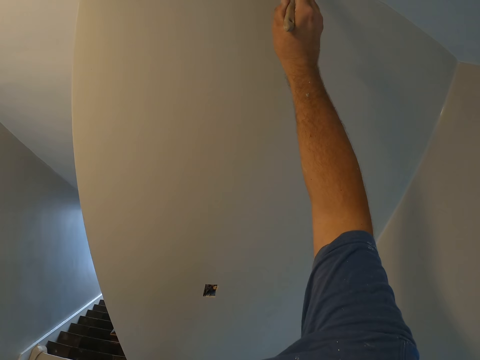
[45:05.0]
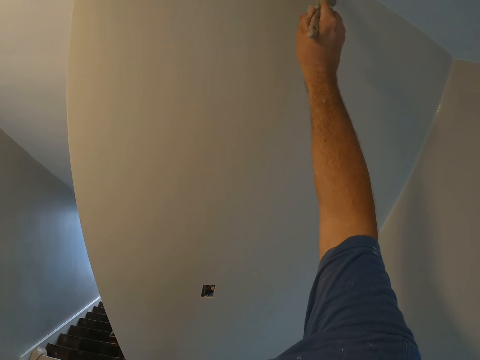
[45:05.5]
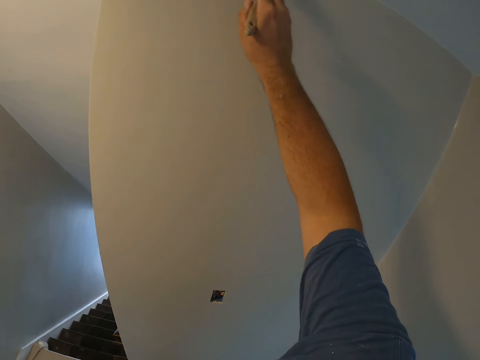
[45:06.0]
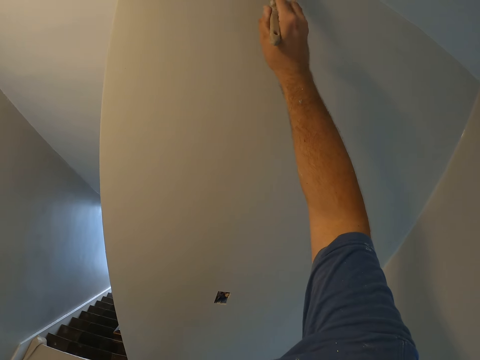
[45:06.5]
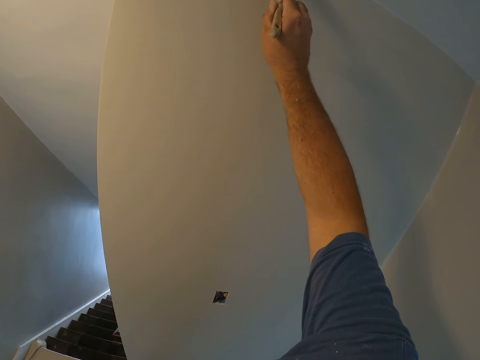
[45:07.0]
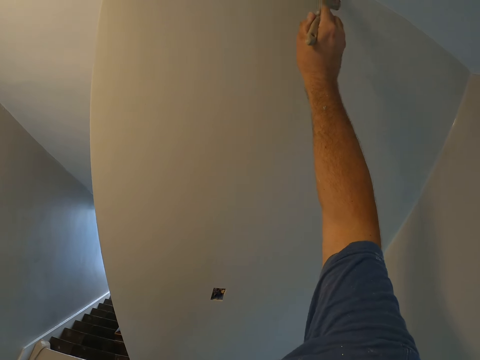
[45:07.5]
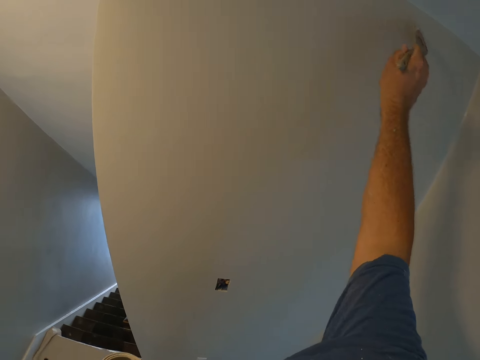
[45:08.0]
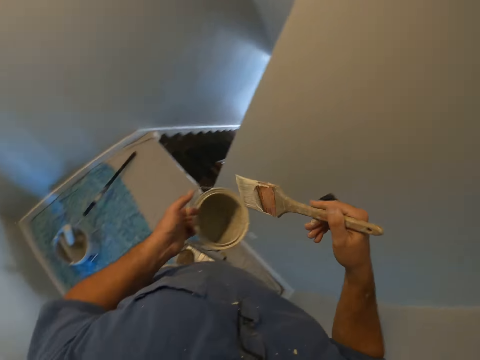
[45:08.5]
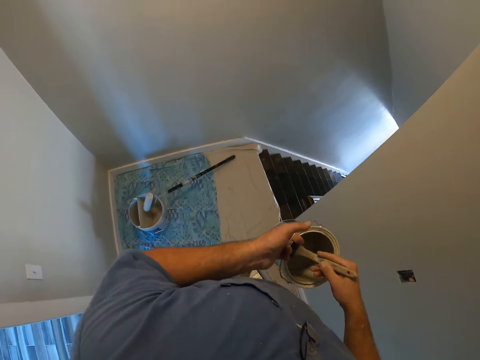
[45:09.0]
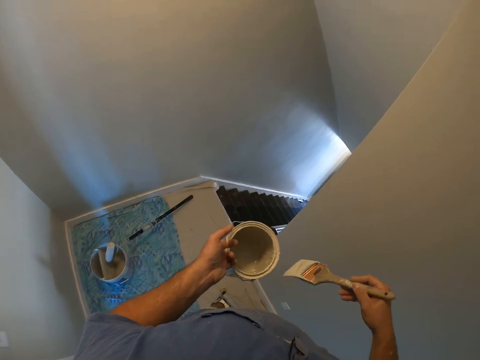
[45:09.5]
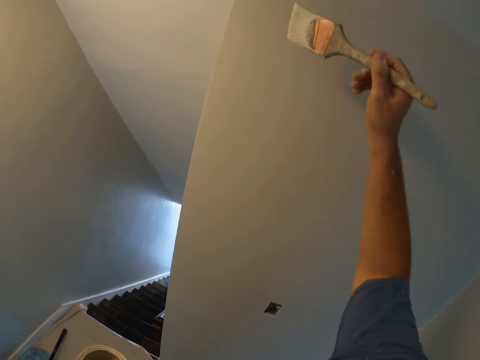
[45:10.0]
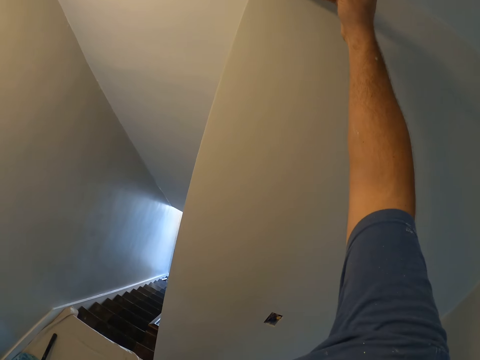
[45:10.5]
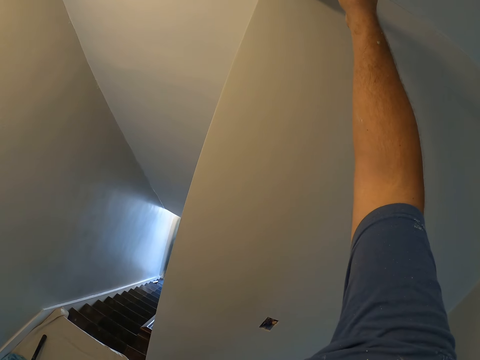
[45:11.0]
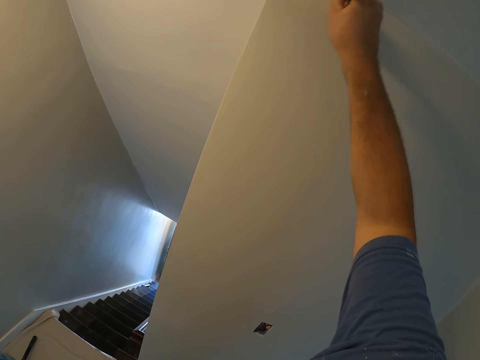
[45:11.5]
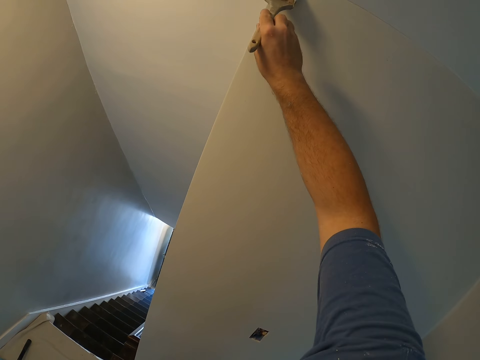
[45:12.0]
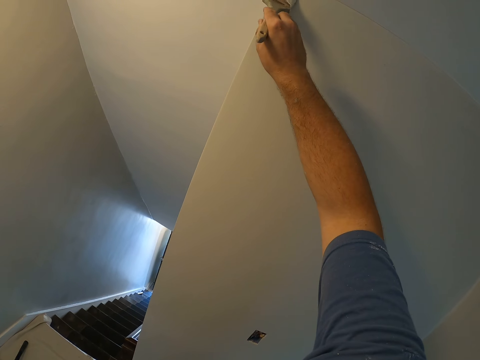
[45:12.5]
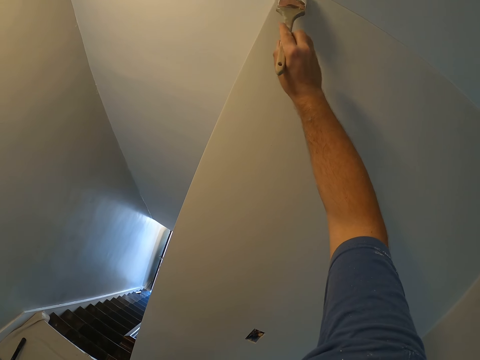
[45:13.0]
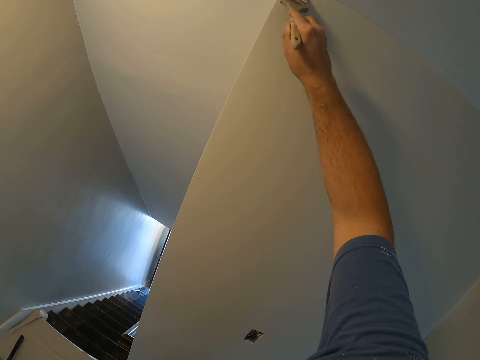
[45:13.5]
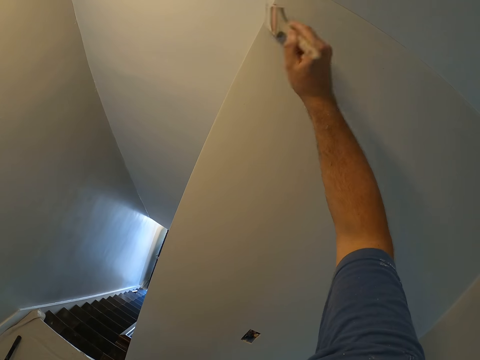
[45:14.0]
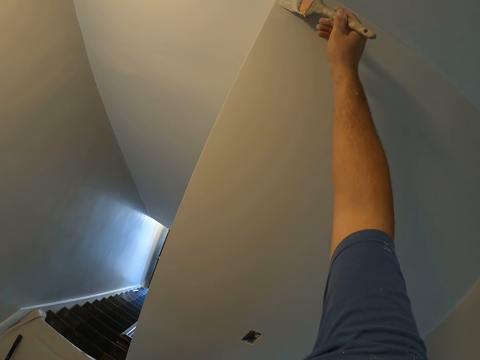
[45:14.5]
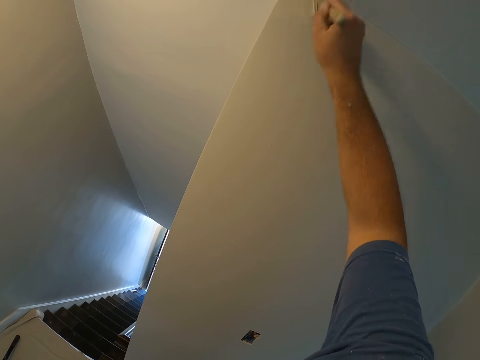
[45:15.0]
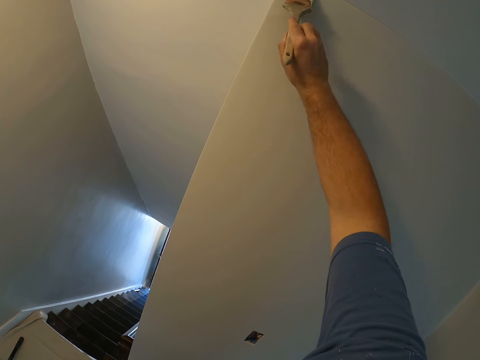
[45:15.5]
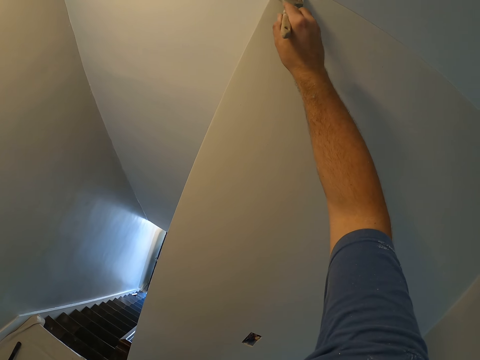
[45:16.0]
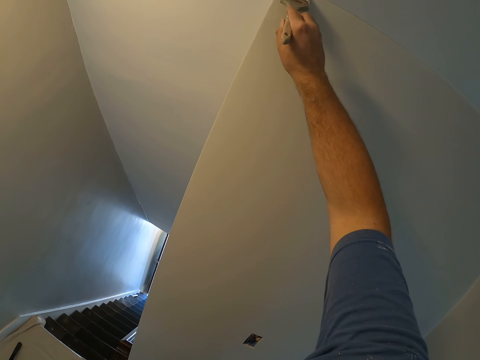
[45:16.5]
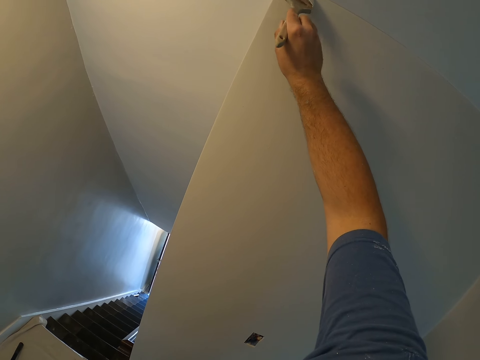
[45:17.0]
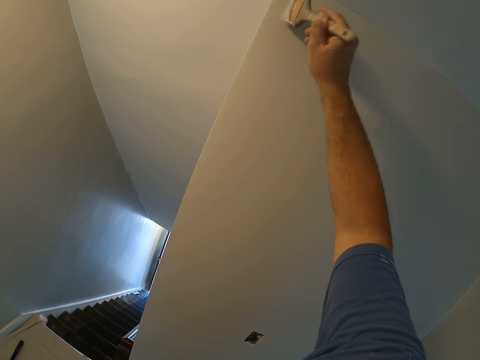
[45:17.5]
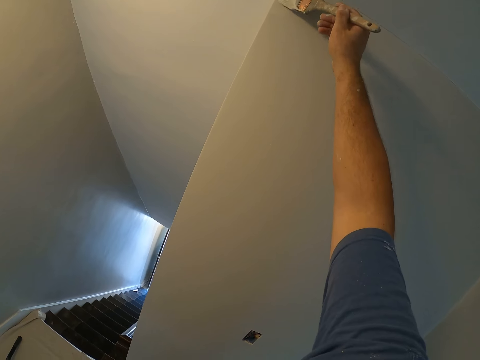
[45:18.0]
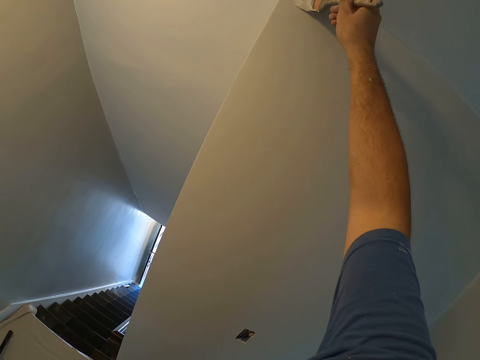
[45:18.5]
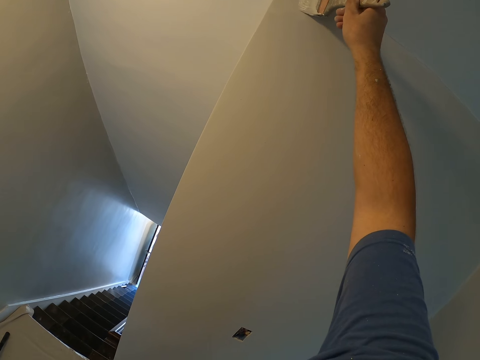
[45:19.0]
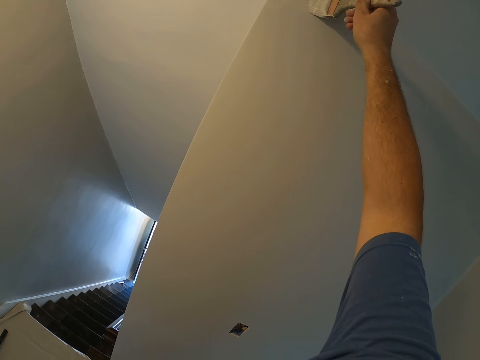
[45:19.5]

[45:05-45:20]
The camera wearer stops painting the wall. They dip the paint brush in the container with paint. They take out the paint brush from the container with paint. They paint the wall with the paint brush.

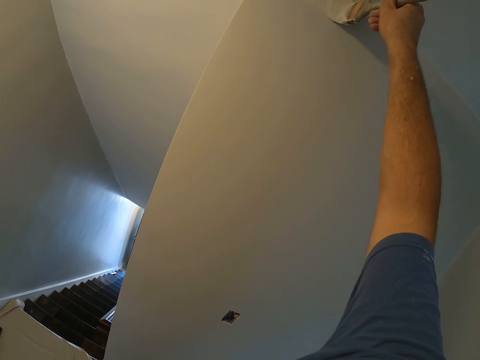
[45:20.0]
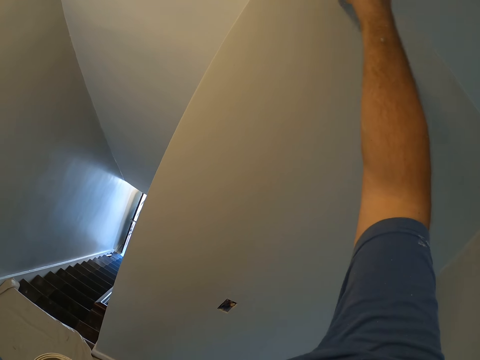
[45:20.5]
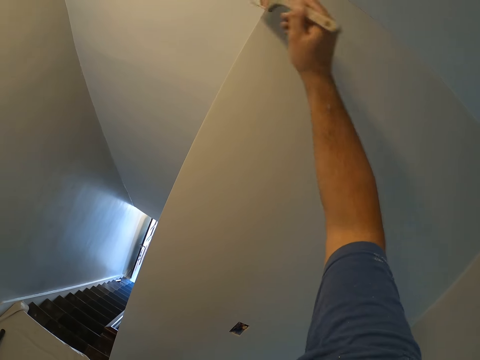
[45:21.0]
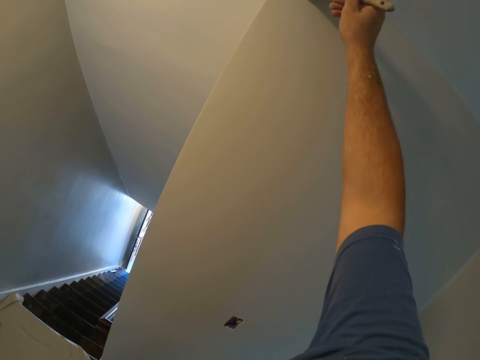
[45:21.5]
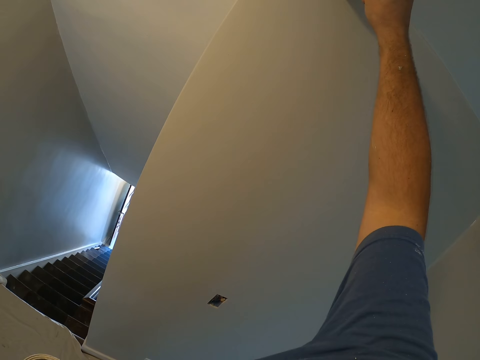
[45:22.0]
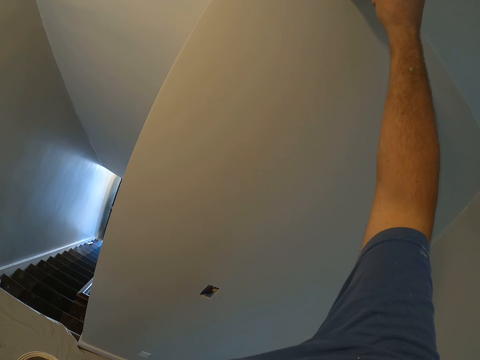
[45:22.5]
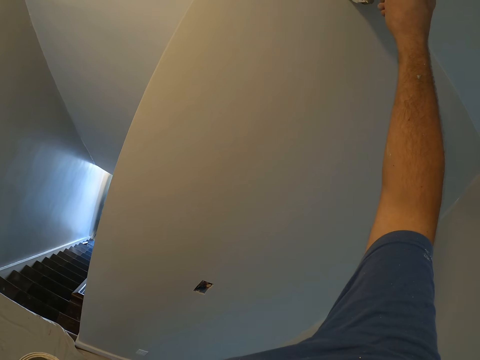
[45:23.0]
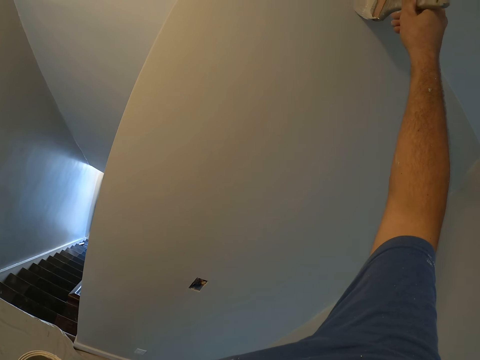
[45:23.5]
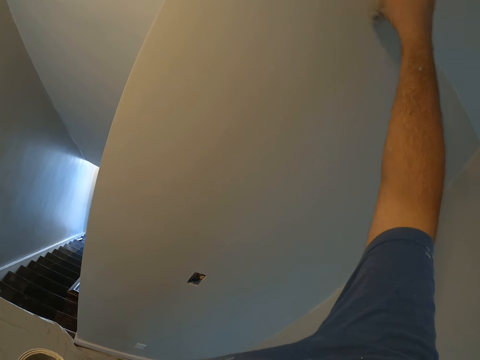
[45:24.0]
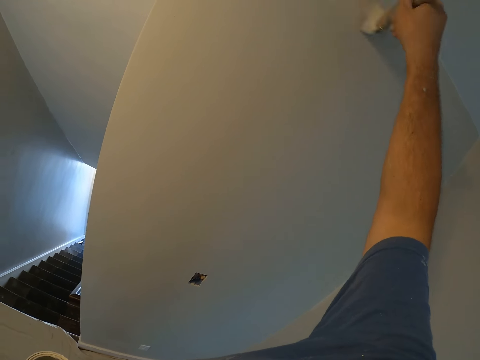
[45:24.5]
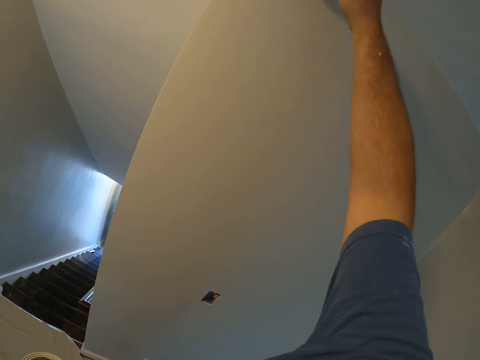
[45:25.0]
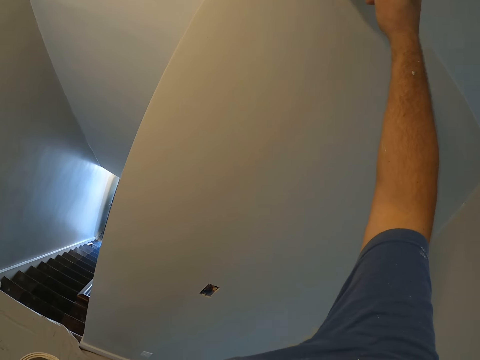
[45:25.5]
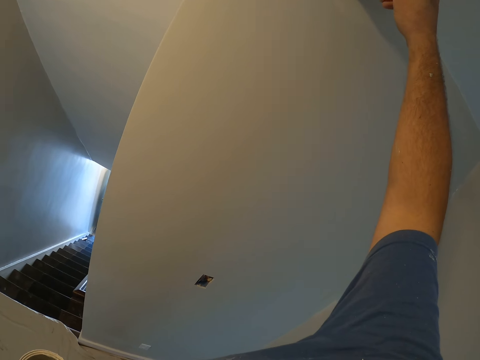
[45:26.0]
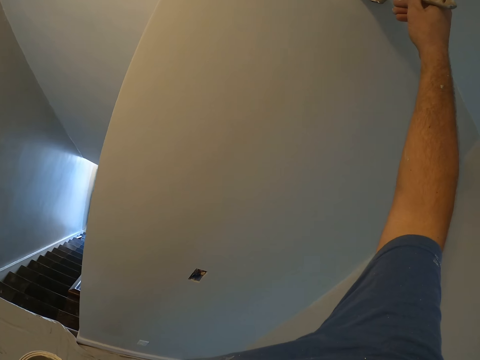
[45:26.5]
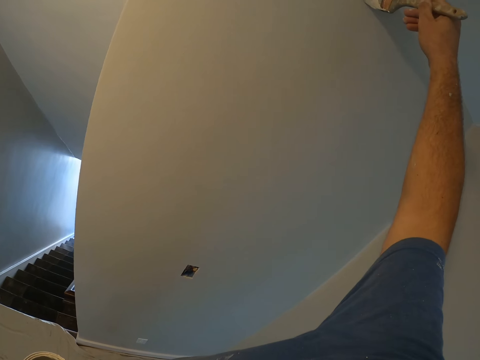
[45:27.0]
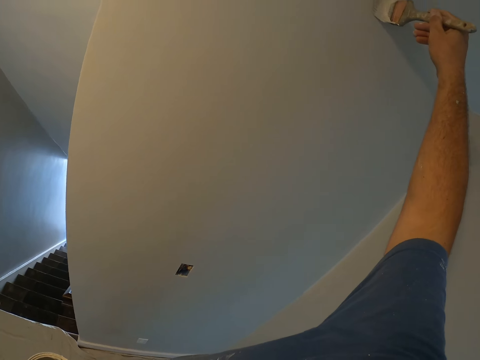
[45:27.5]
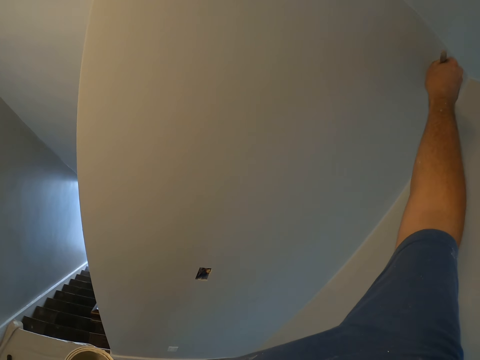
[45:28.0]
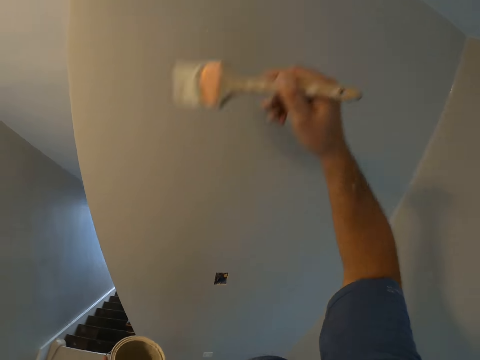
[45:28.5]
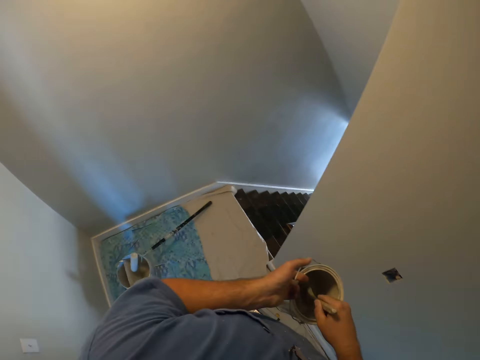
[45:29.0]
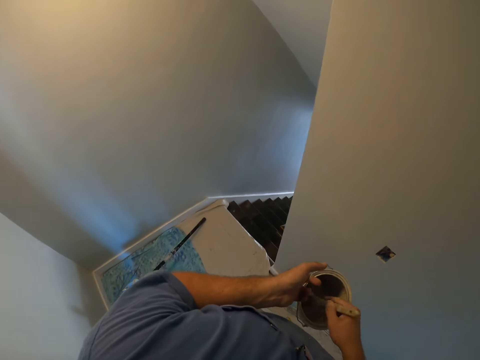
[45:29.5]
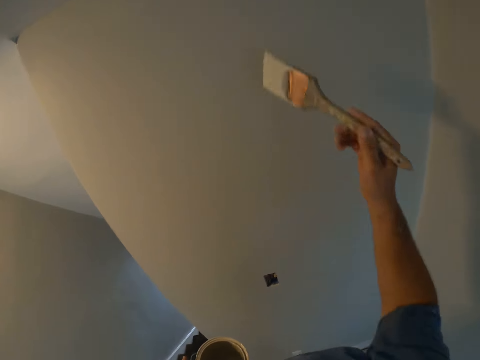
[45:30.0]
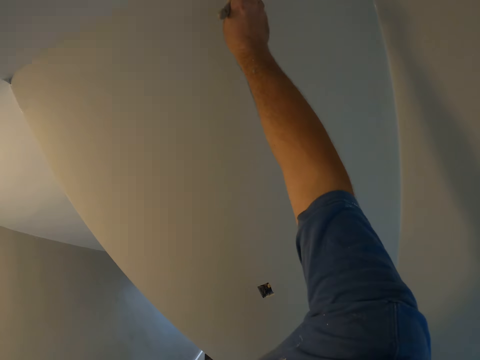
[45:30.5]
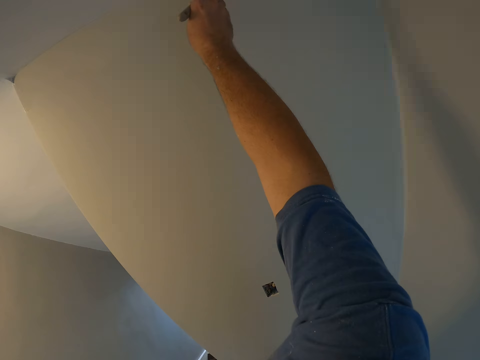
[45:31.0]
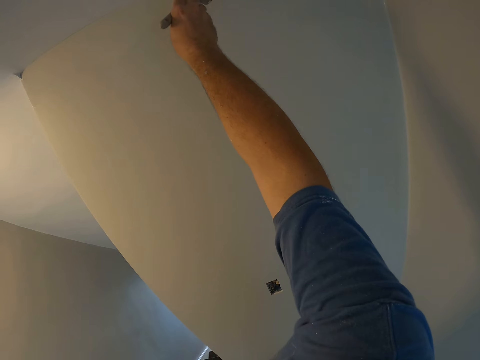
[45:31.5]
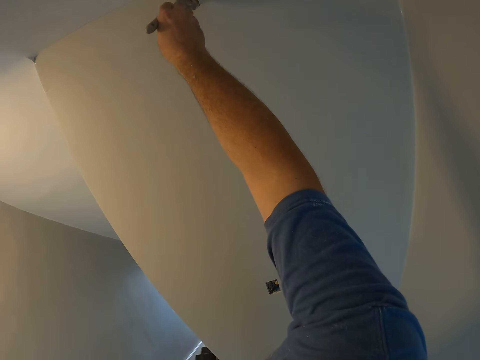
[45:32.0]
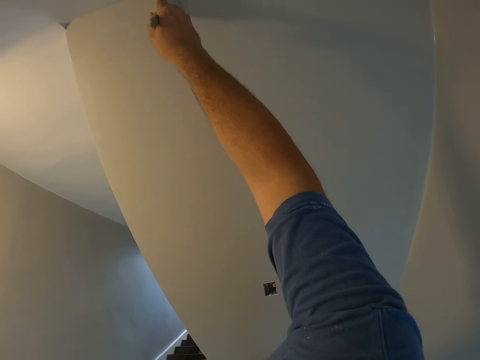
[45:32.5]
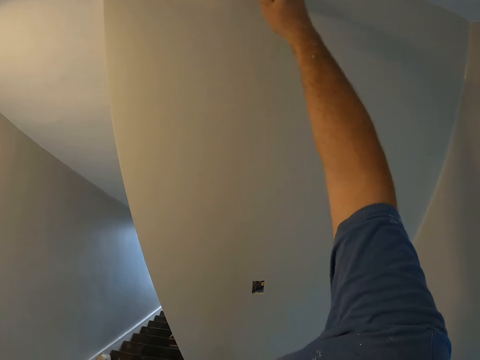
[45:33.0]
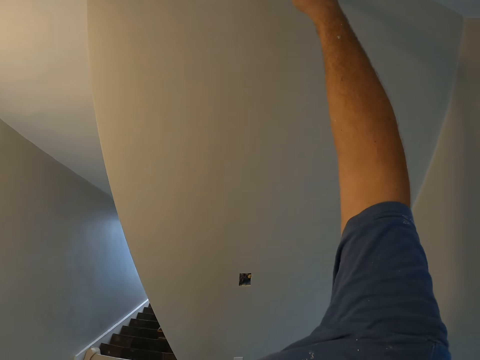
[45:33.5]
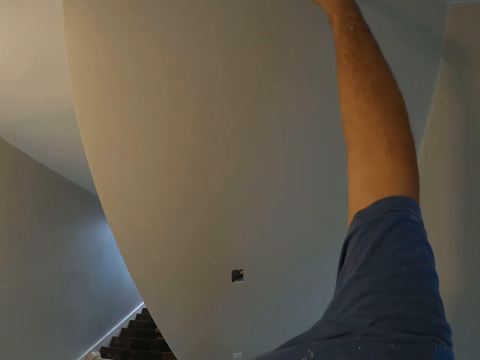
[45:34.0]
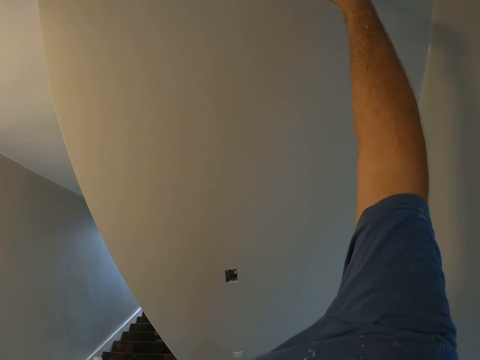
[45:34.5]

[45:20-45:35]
The camera wearer gets more paint from the paint container. They paint the wall of the room with the paint brush.
